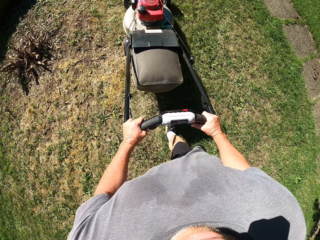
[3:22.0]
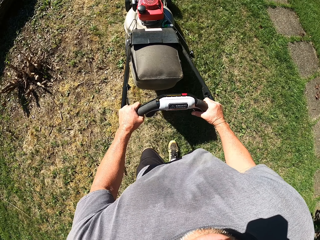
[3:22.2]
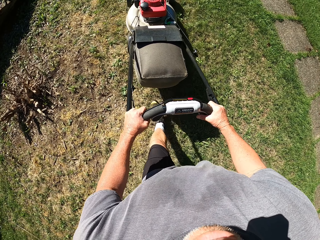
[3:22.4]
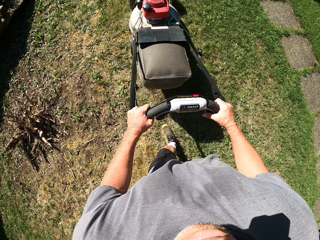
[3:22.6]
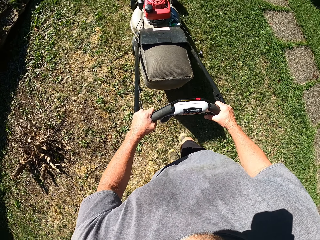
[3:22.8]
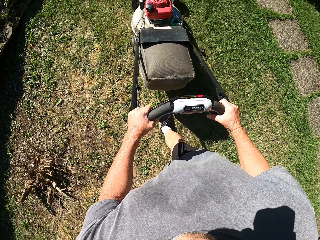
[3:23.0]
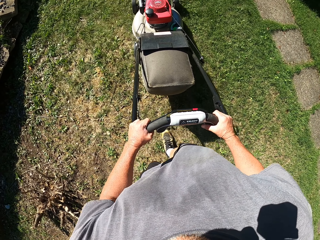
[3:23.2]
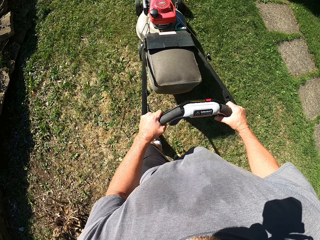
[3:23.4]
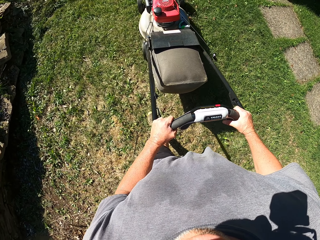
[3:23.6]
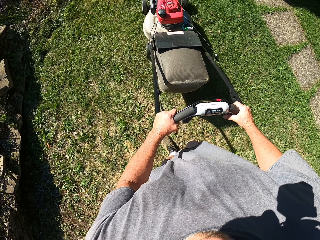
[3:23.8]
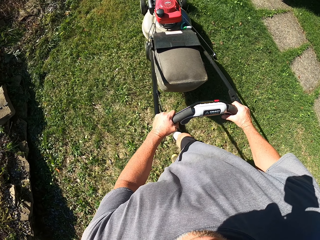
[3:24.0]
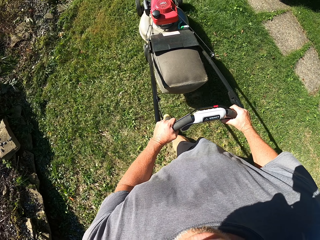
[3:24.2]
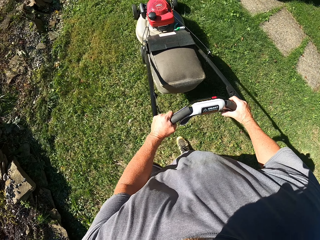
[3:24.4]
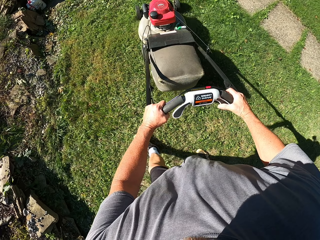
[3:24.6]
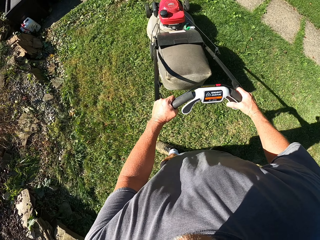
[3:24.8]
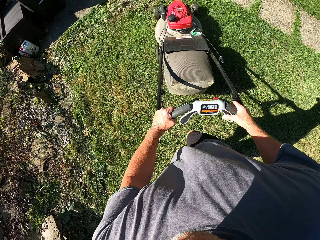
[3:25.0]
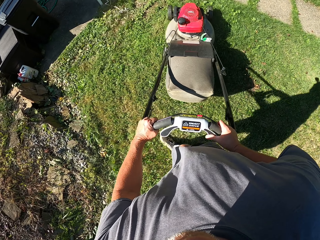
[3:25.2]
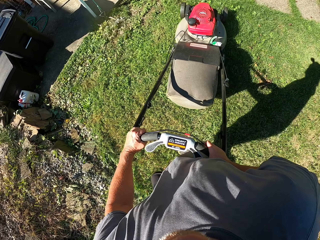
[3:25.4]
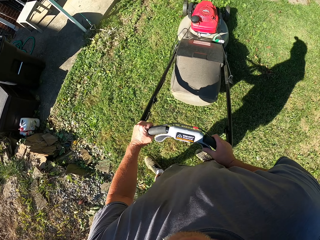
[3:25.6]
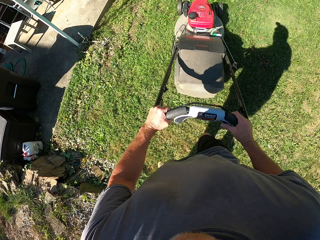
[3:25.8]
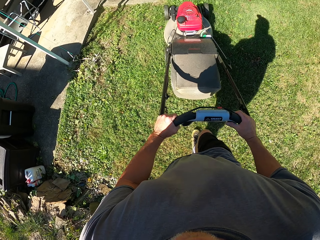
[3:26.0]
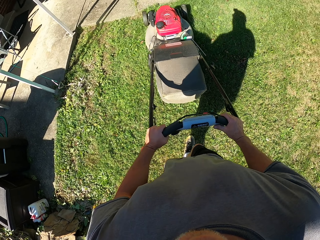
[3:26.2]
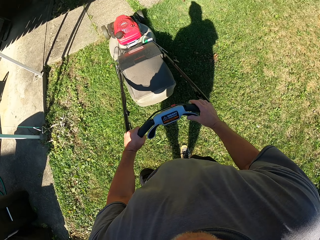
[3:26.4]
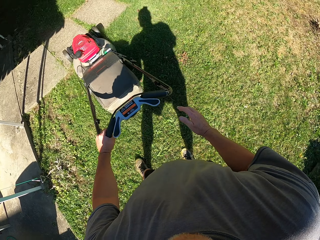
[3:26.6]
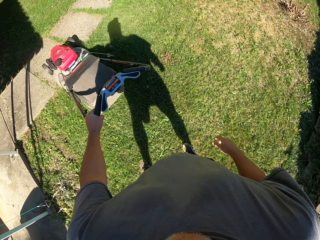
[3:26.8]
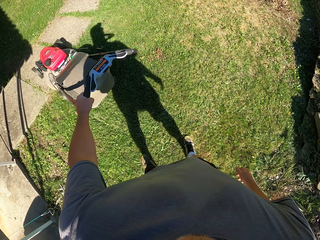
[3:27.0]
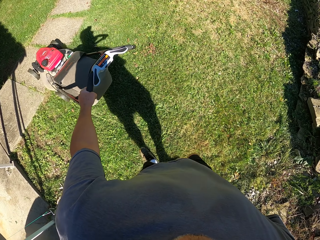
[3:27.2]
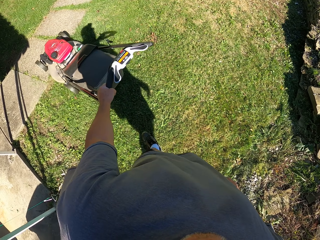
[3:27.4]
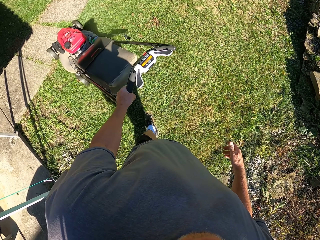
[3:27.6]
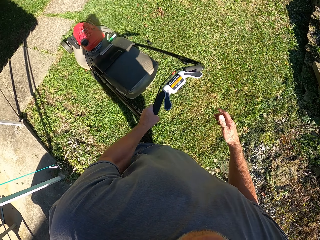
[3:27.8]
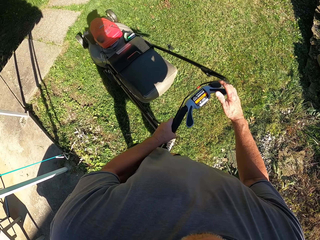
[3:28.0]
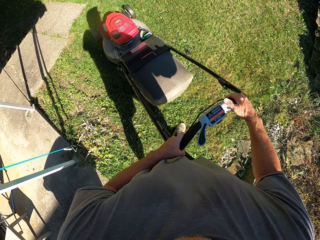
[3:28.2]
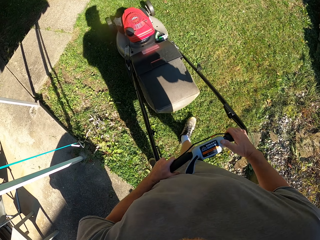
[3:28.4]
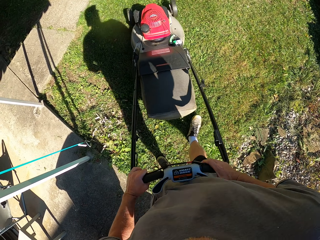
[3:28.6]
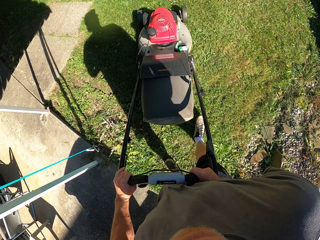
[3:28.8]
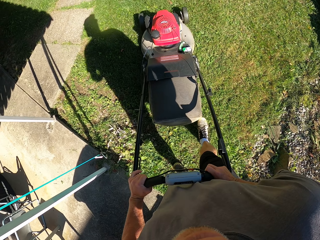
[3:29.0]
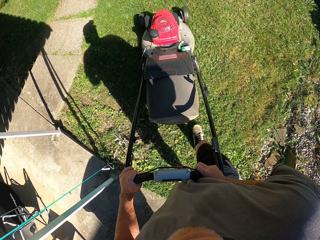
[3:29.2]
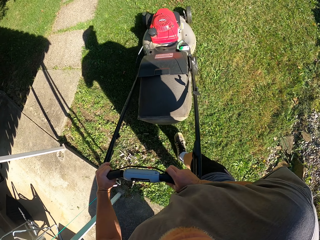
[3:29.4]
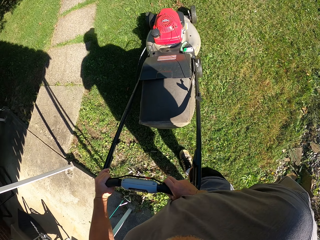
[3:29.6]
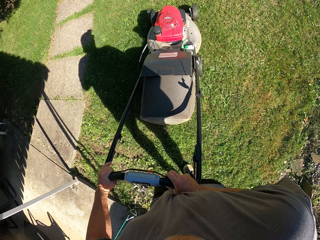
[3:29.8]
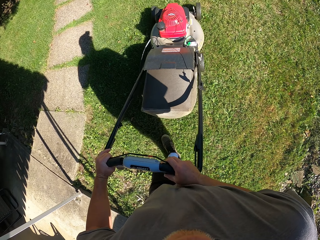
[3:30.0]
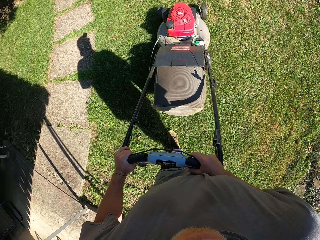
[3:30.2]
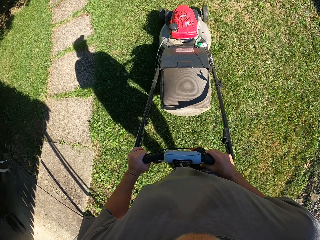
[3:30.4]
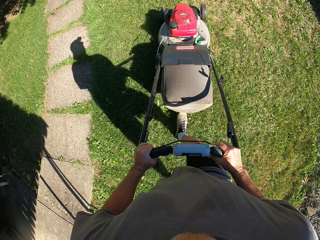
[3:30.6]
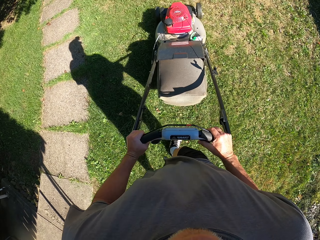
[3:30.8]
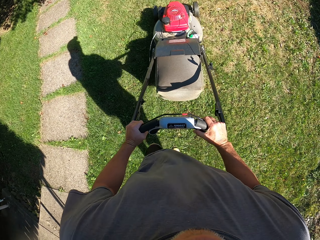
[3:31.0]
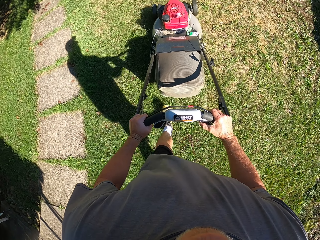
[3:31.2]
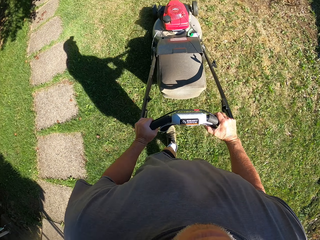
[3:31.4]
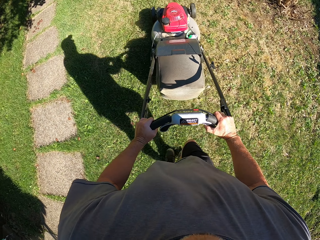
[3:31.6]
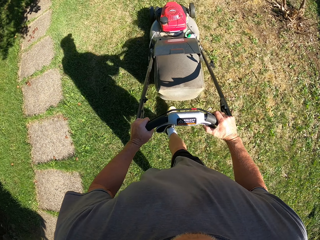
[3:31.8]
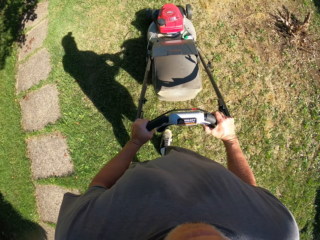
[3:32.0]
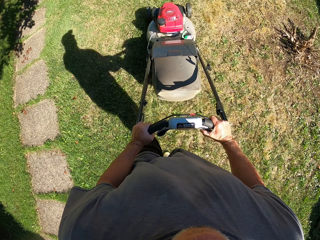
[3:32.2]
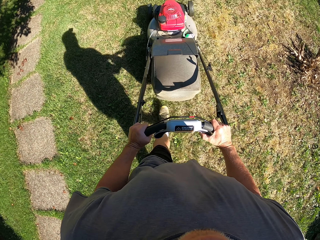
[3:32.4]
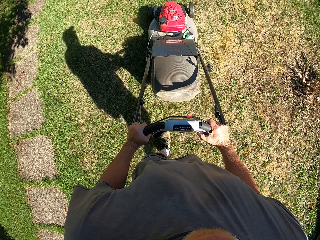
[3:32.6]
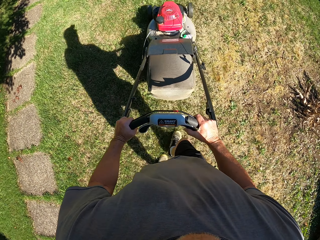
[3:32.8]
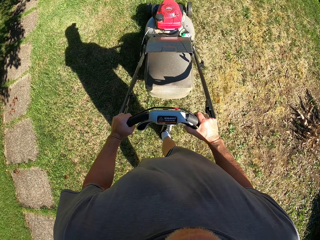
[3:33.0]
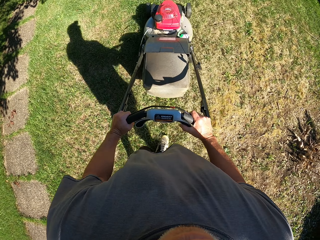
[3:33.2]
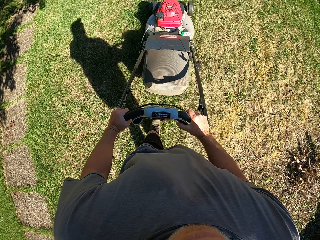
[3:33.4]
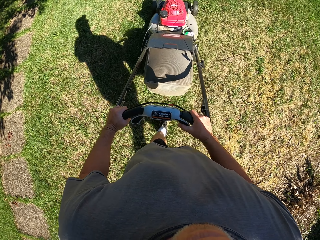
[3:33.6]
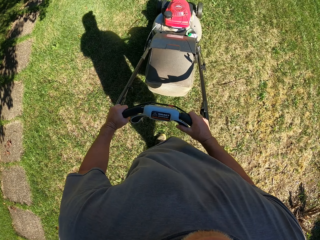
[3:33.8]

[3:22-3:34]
The camera wearer turns around. They push the lawn mower.

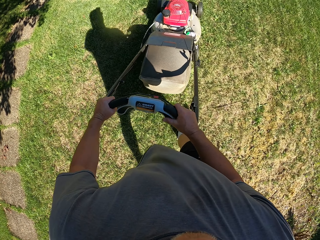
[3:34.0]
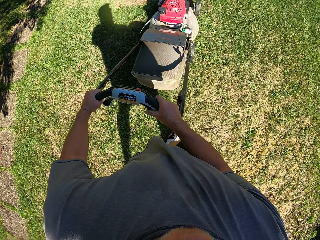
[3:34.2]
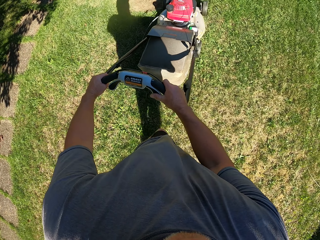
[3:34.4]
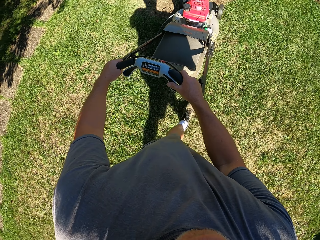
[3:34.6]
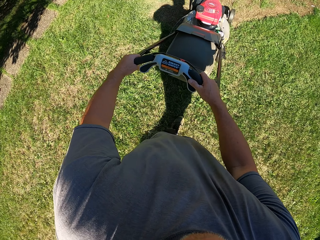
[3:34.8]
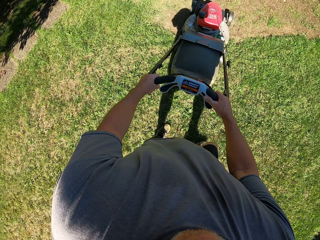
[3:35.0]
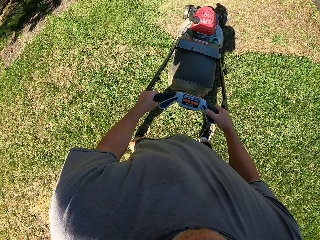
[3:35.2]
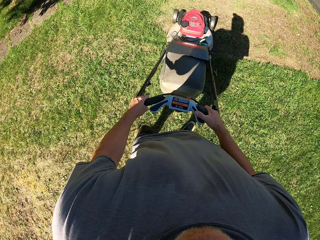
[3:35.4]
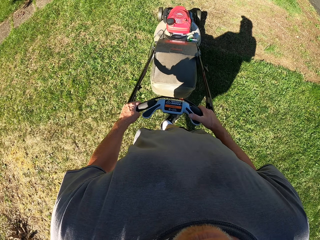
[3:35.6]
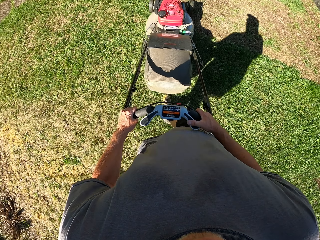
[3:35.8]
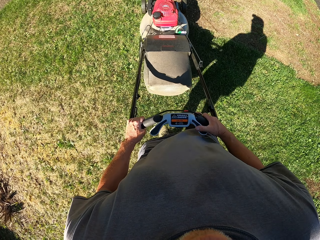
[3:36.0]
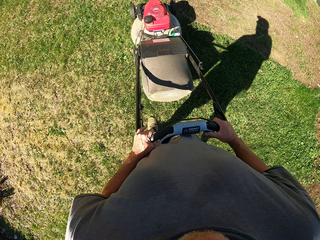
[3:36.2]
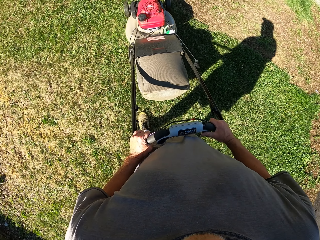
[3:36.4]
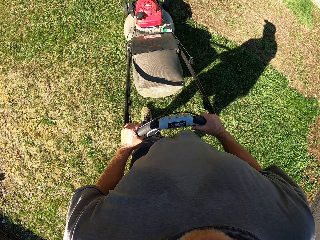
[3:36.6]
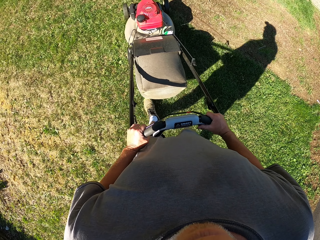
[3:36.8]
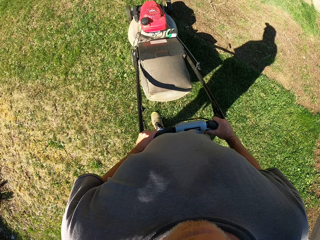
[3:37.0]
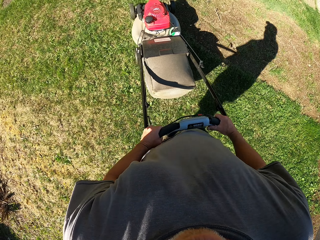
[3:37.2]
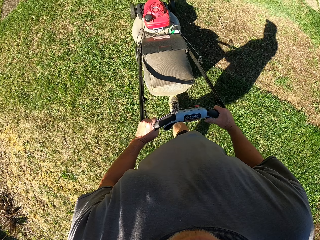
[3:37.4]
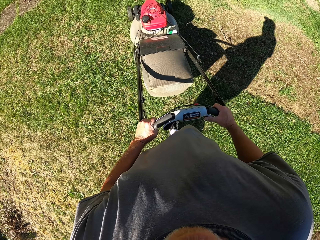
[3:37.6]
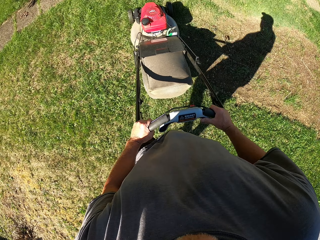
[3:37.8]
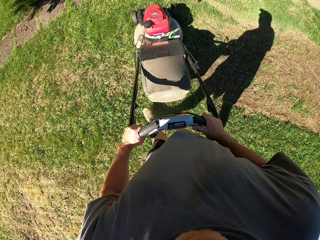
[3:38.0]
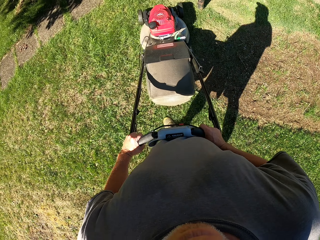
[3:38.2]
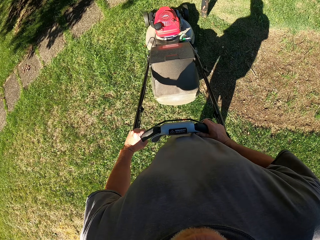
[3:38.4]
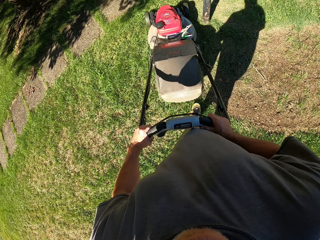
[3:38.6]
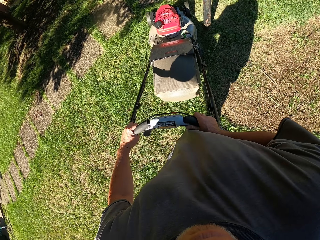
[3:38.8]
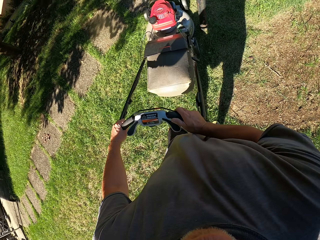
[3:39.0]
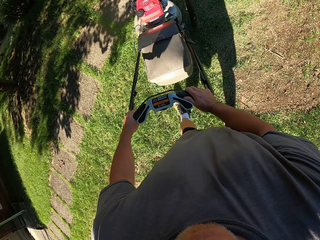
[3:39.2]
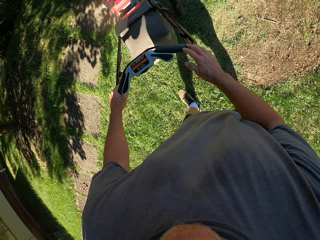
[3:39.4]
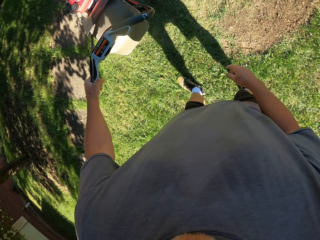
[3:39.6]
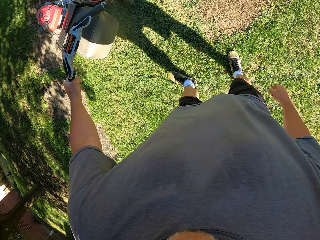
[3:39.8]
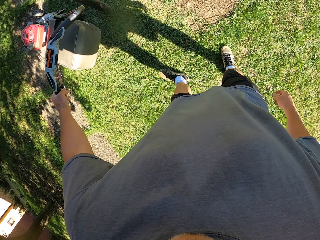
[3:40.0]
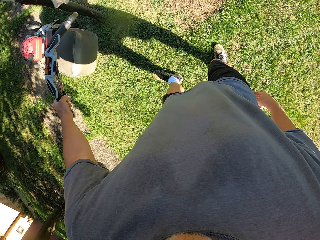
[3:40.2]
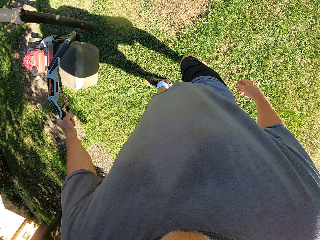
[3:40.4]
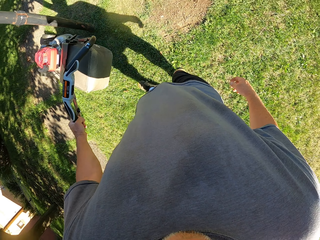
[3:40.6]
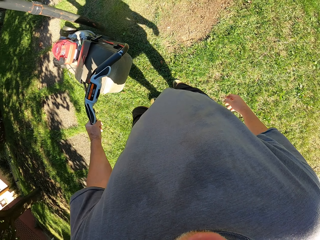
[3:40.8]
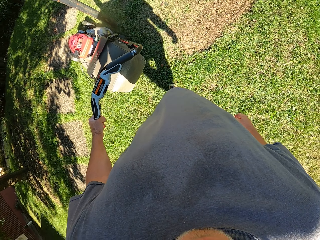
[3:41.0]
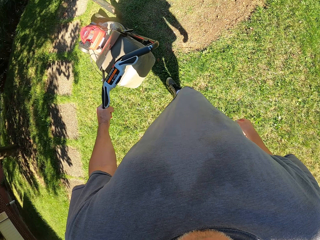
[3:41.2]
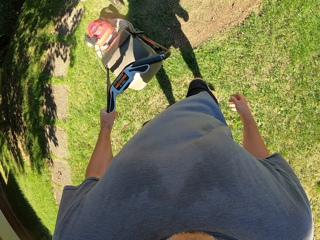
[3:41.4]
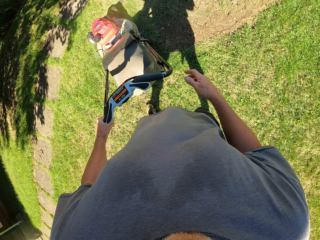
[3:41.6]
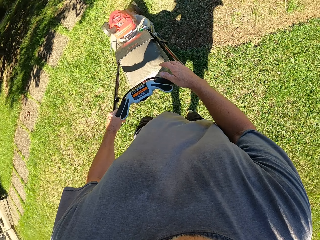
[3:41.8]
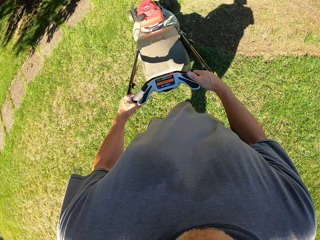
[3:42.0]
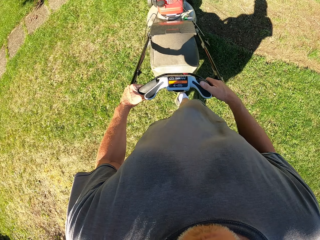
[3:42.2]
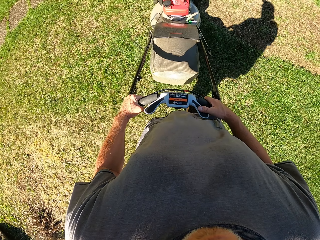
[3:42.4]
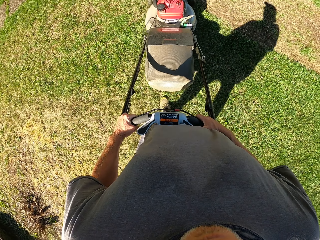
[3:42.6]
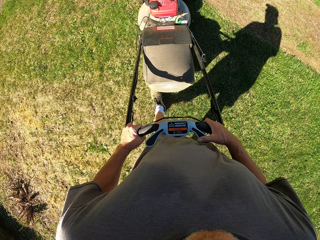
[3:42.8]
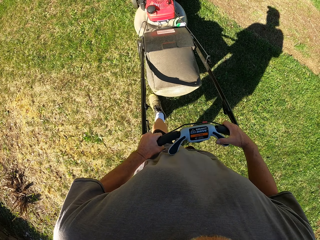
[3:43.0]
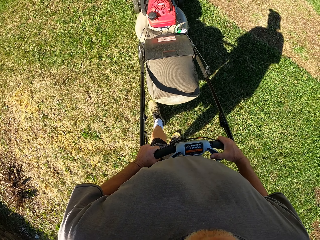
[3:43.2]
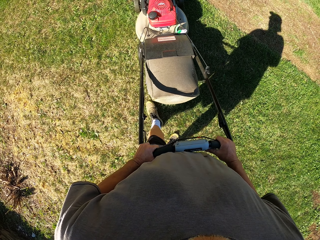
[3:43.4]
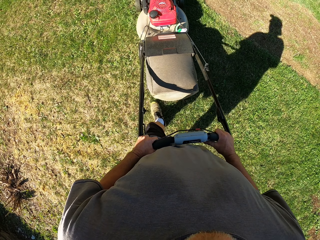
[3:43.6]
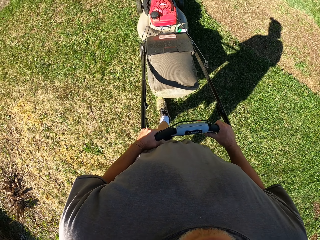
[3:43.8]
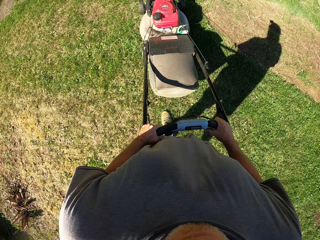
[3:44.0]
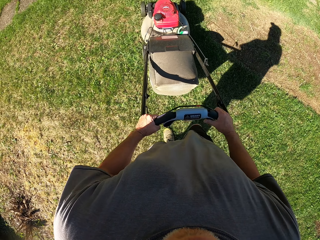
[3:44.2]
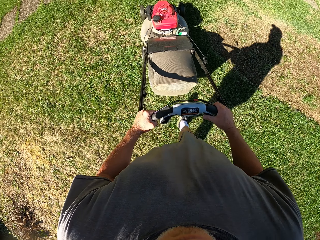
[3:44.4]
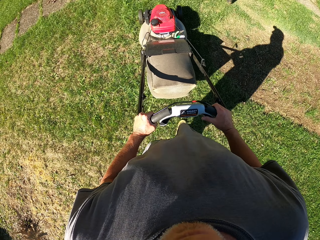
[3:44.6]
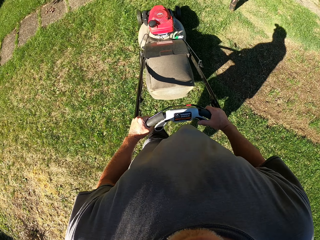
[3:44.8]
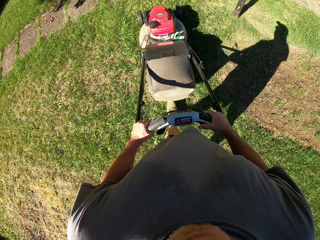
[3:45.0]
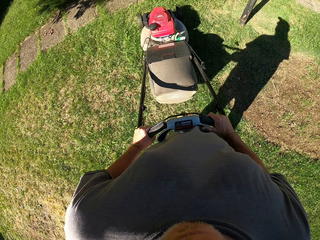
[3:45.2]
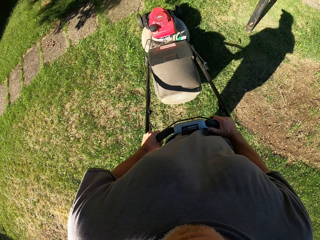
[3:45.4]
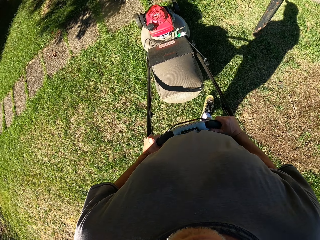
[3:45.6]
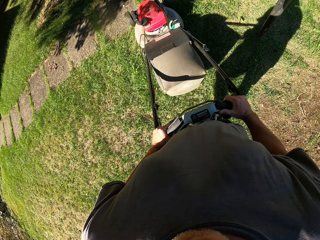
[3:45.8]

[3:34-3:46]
The camera wearer turns around. They push the lawn mower, pull the lawn mower backward, and push the lawn mower.
